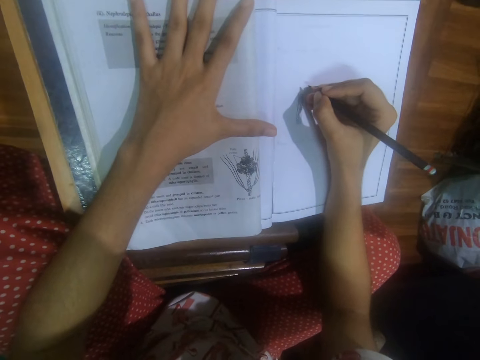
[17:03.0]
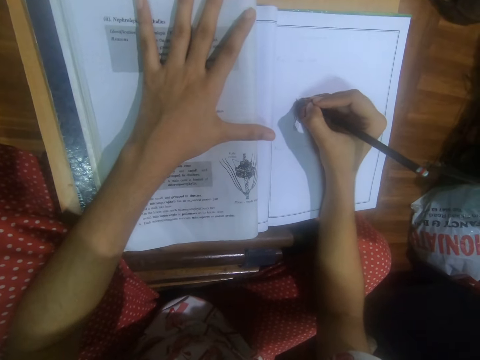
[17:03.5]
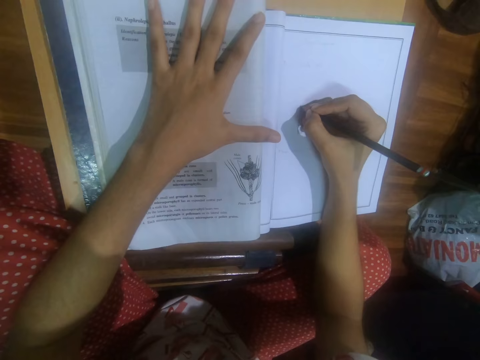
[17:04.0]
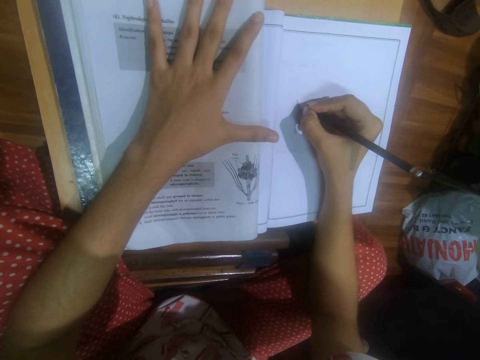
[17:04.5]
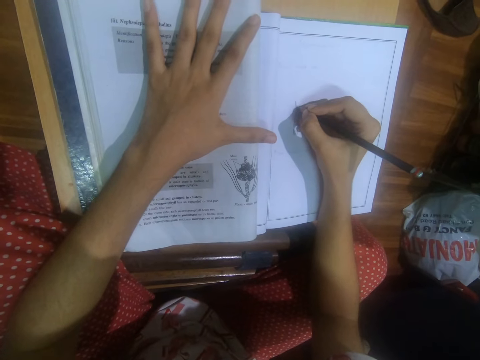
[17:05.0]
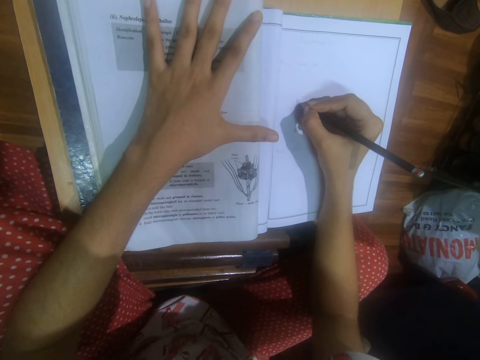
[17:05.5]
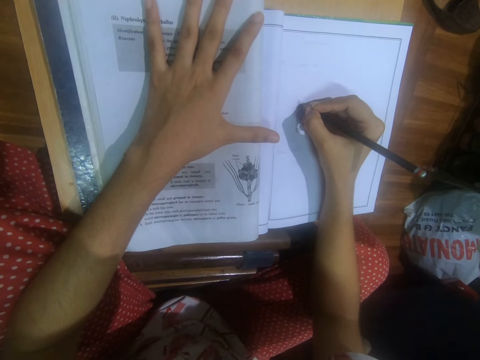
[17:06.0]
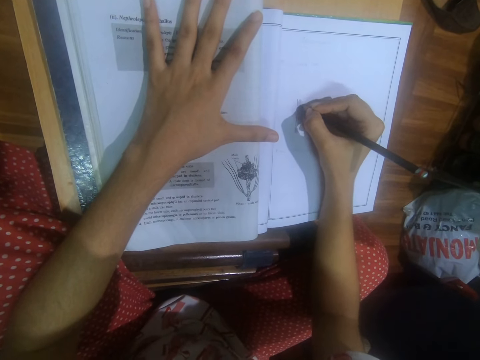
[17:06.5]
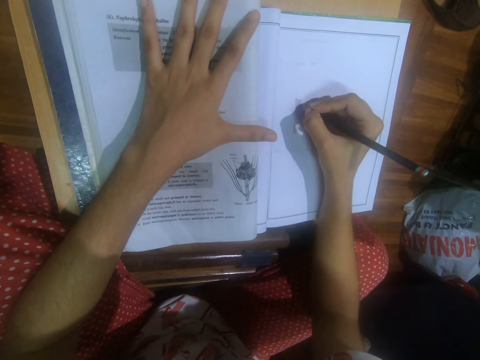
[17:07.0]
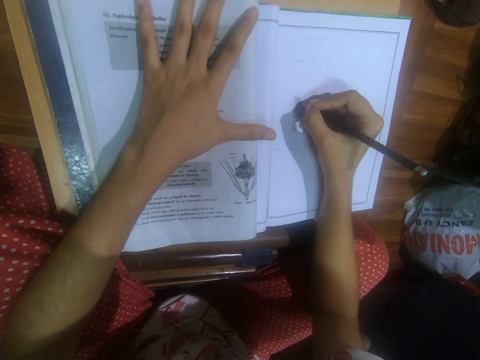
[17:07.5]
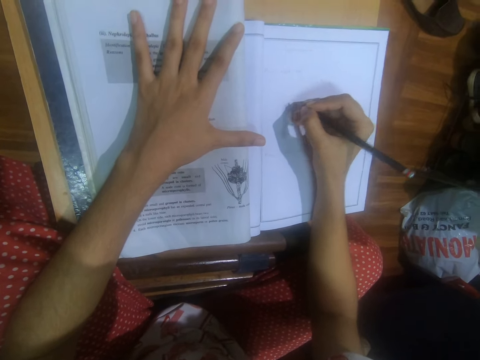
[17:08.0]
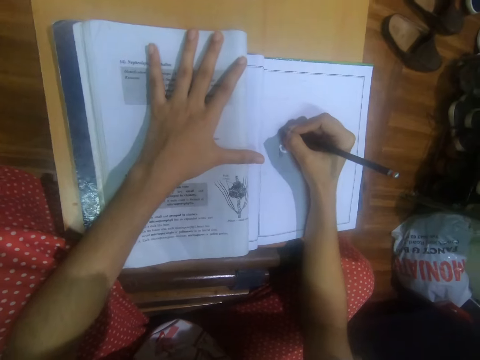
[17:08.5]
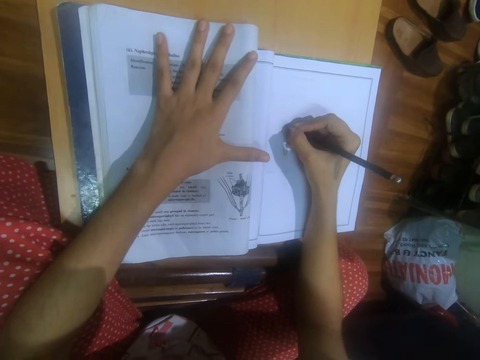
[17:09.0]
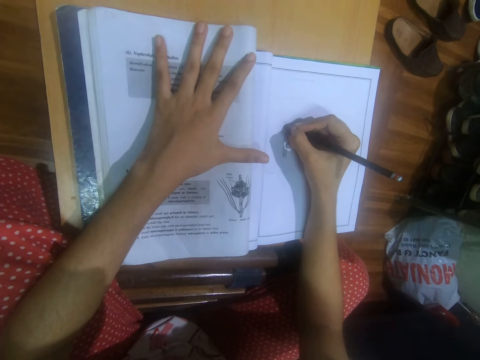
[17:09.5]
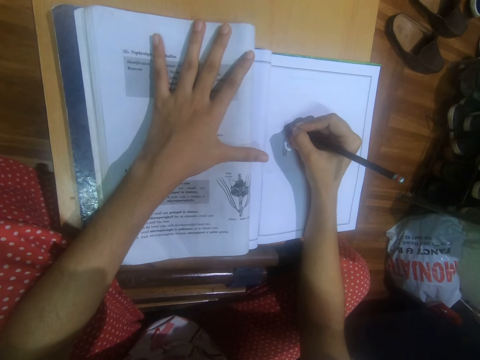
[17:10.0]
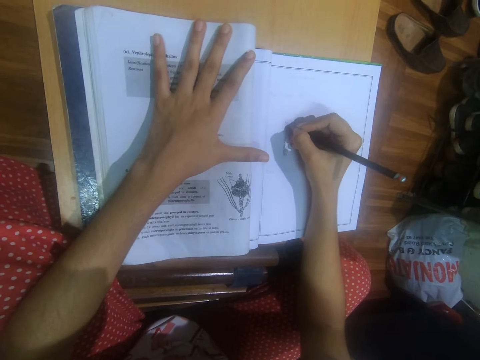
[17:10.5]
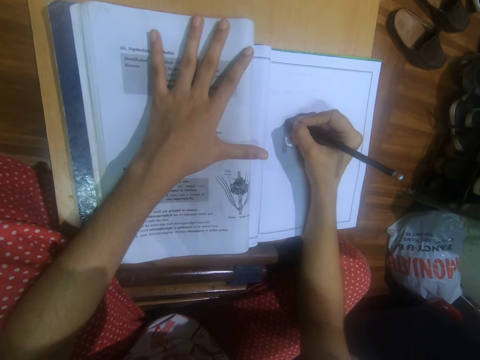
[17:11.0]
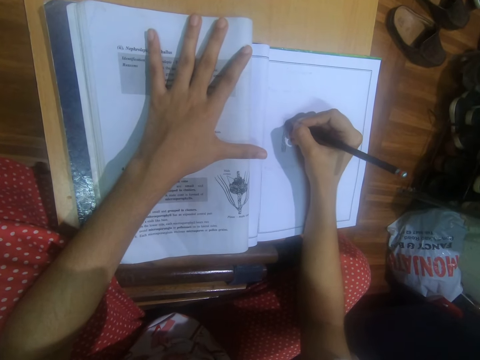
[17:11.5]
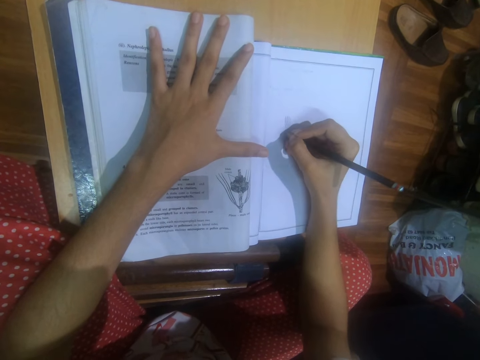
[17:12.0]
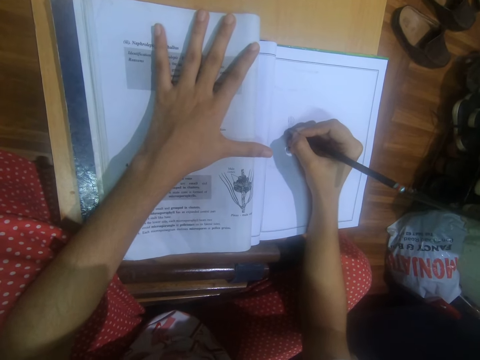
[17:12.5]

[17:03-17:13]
The camera wearer draws on the drawing book with the pencil in her right hand.

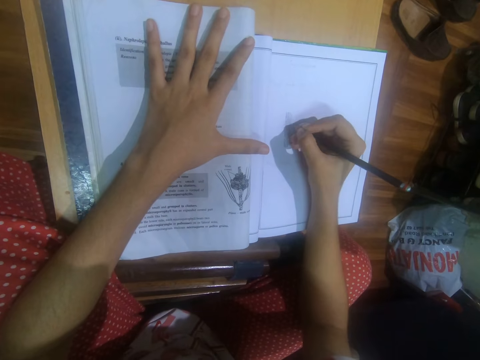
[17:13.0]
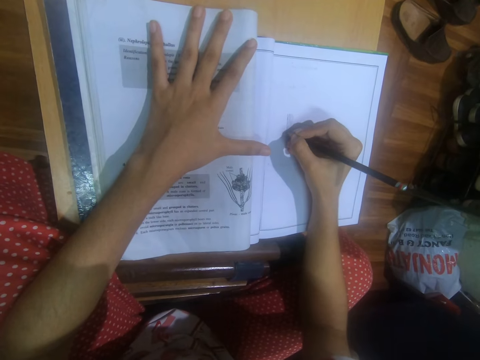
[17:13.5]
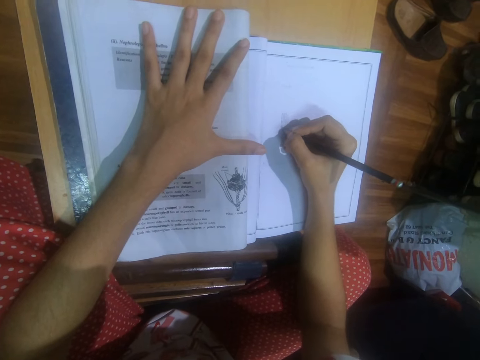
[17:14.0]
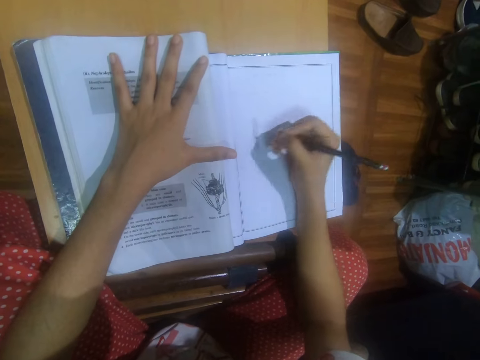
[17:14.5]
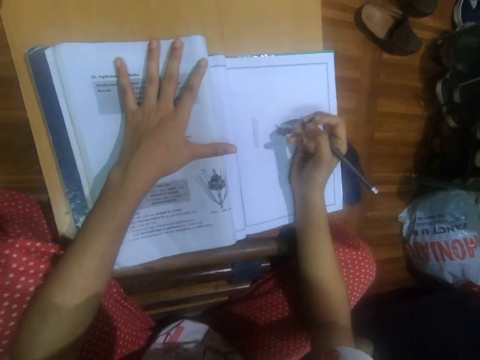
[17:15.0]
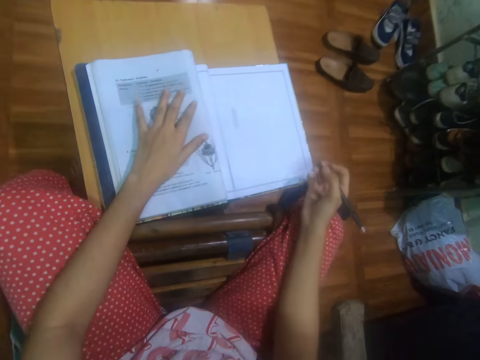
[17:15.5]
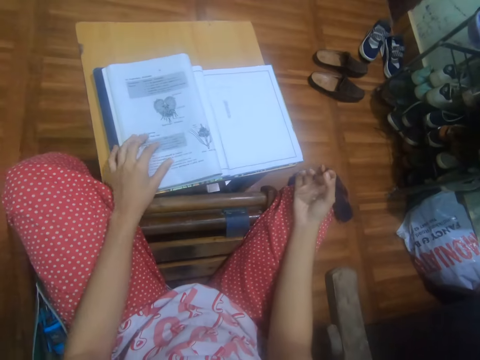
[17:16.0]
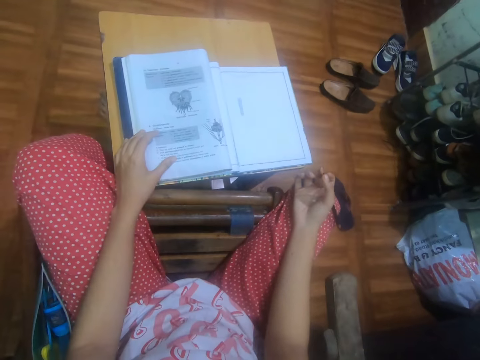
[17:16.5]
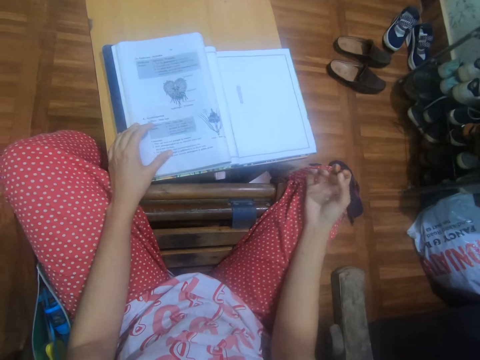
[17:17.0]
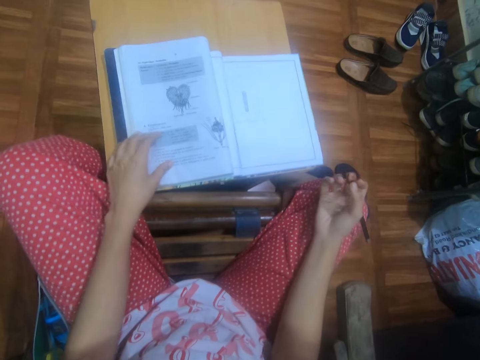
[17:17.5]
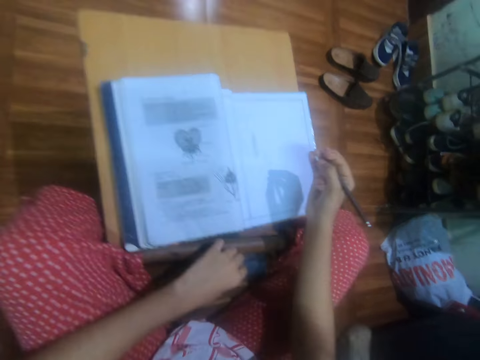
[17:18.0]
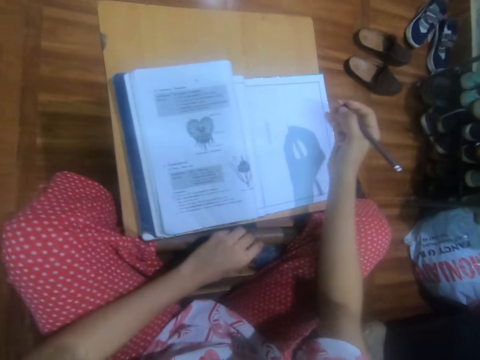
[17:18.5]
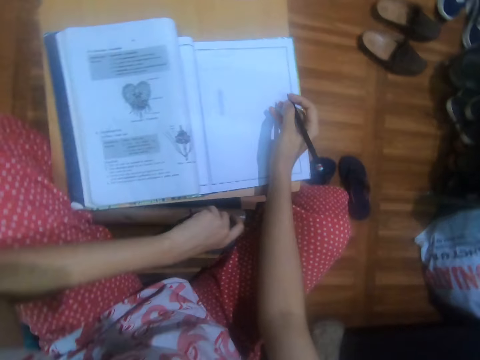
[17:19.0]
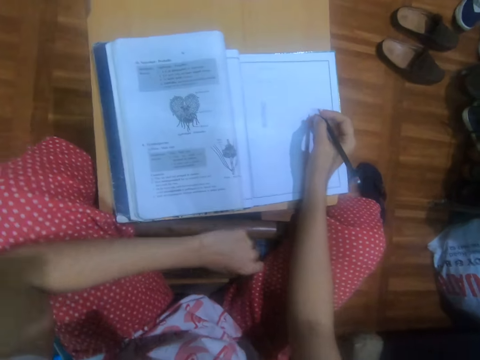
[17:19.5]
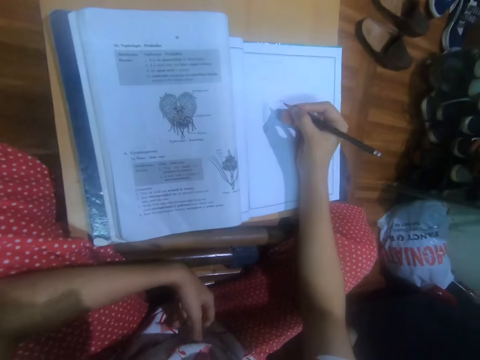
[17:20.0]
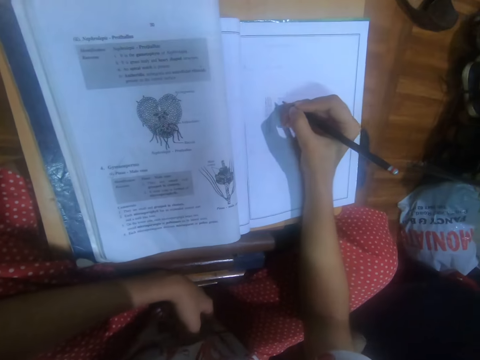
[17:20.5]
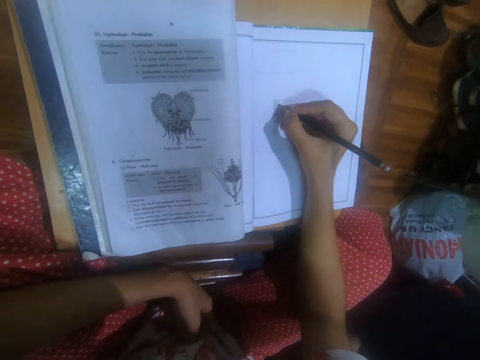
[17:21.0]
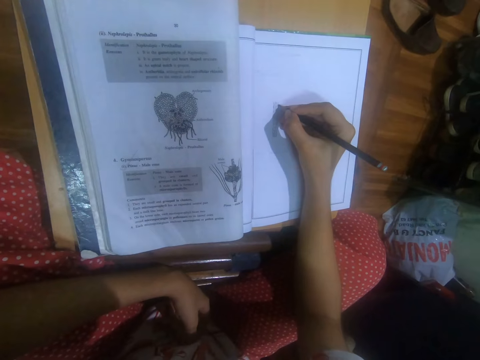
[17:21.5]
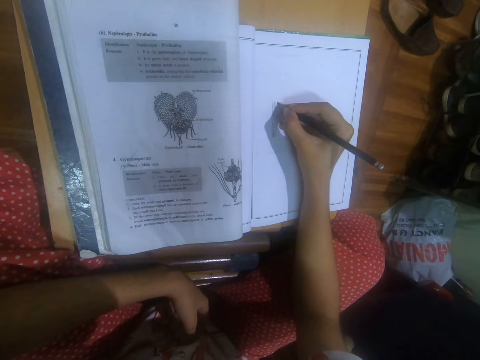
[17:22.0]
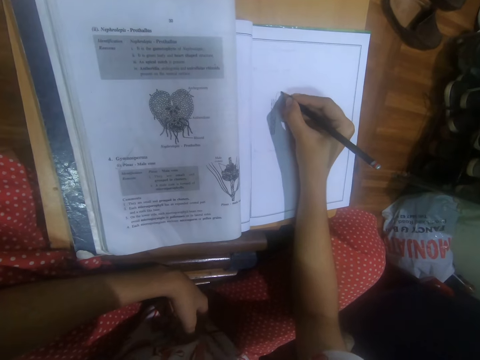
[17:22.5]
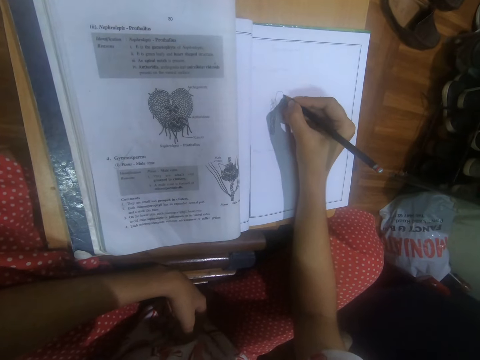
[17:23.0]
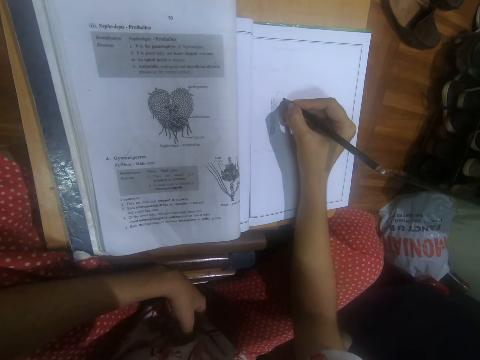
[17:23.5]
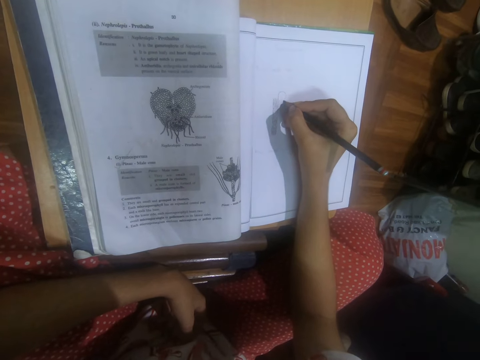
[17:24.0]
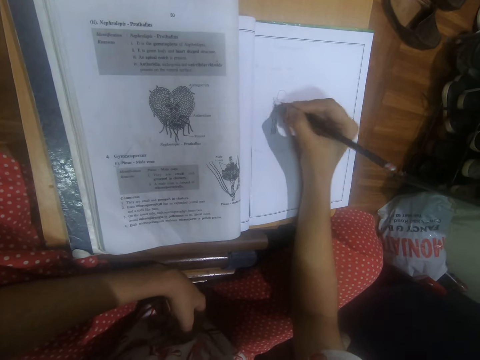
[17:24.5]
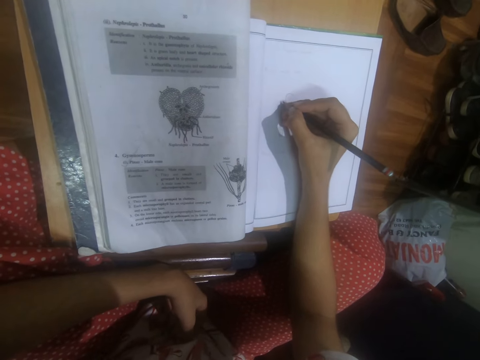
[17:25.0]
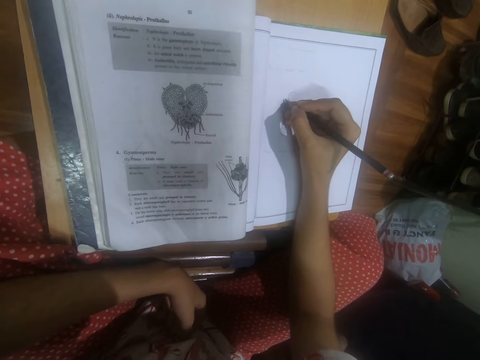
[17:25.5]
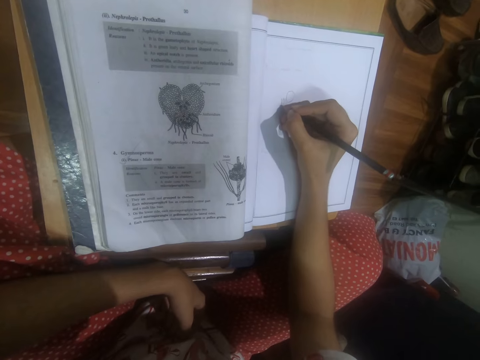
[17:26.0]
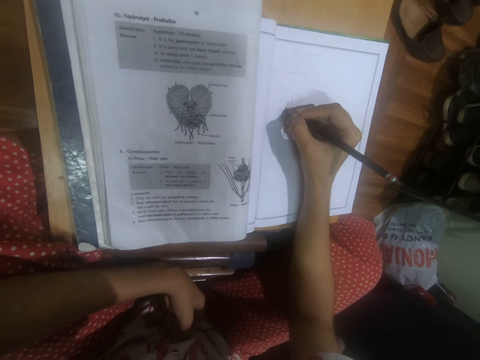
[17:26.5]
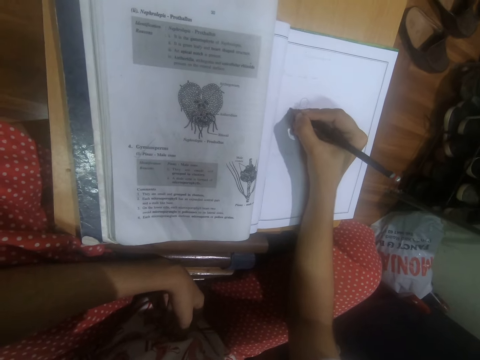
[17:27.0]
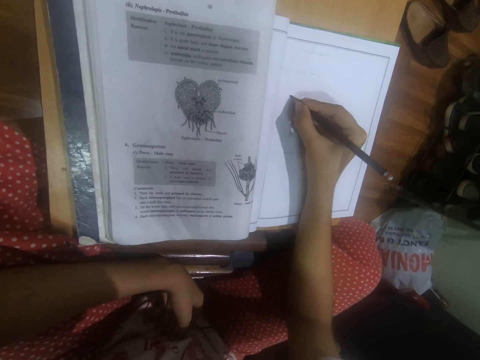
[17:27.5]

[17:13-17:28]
The camera wearer moves her hand. She moves her body. She draws on the drawing book with the pencil in her right hand.
